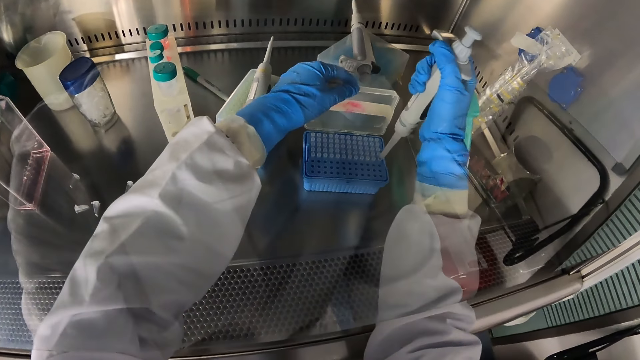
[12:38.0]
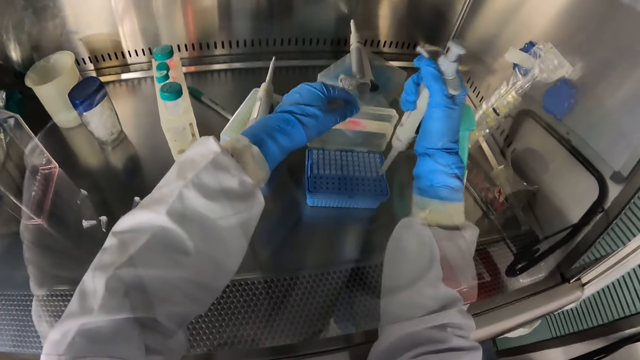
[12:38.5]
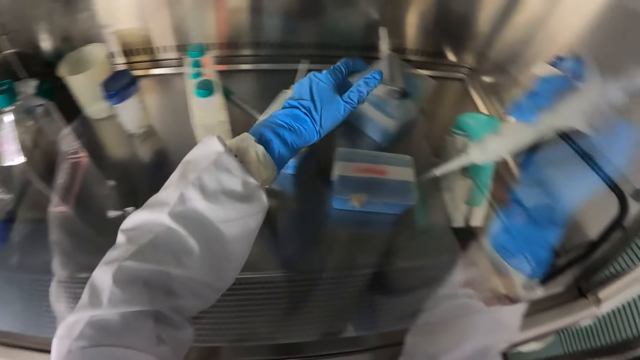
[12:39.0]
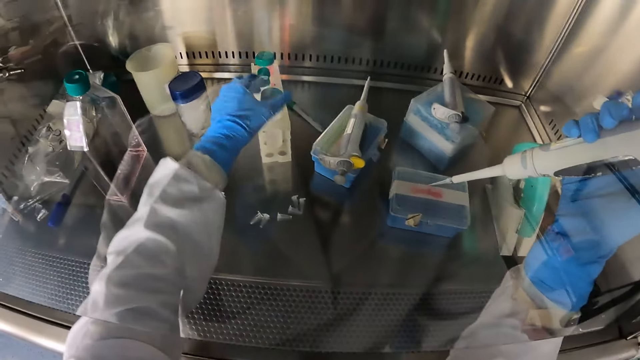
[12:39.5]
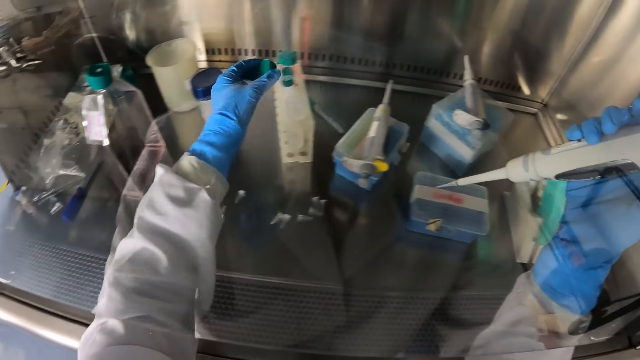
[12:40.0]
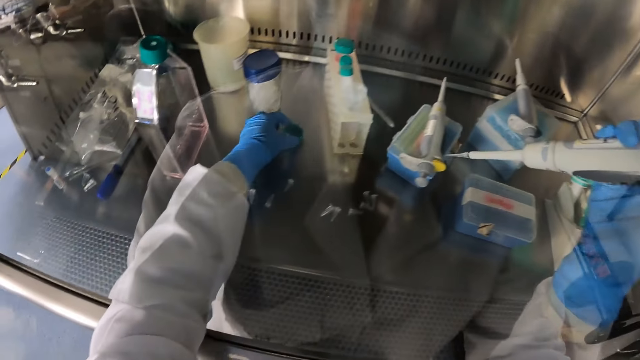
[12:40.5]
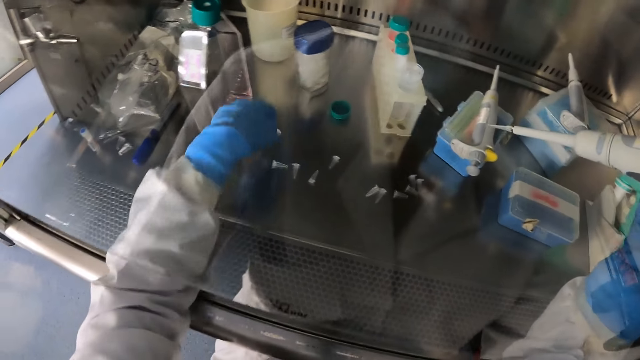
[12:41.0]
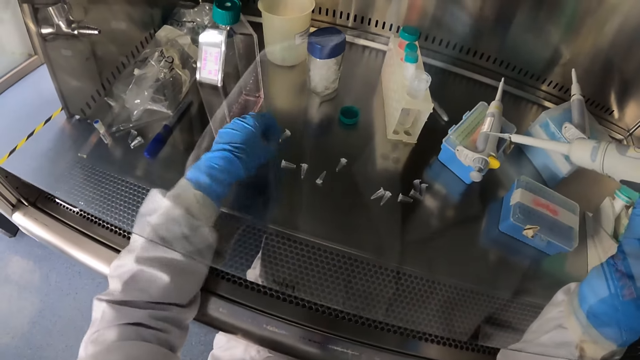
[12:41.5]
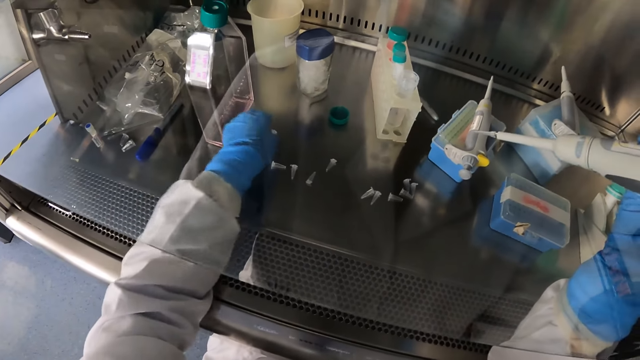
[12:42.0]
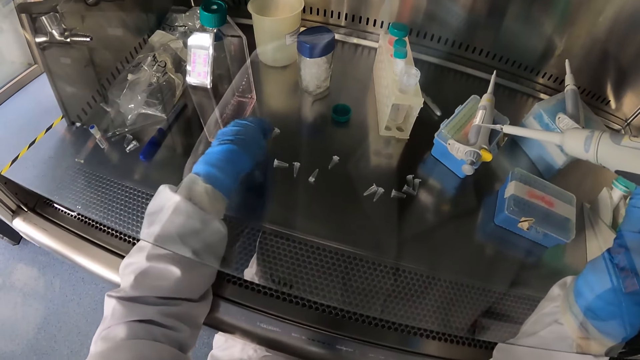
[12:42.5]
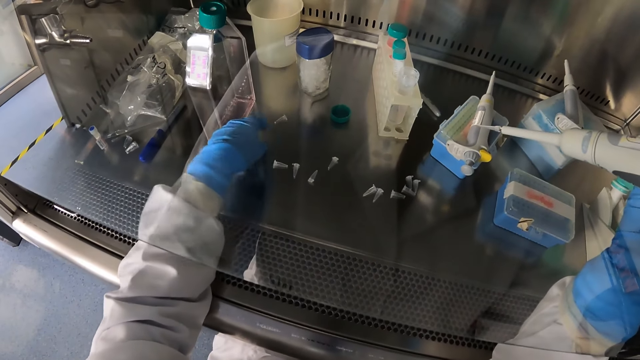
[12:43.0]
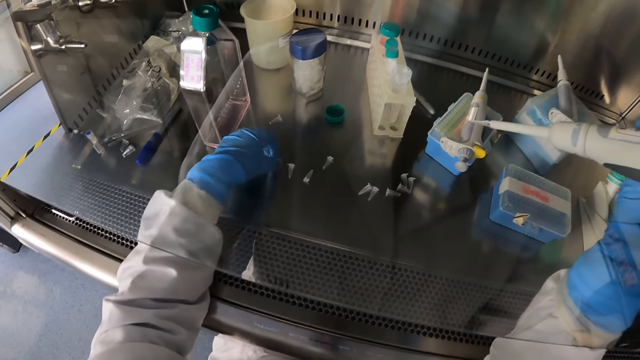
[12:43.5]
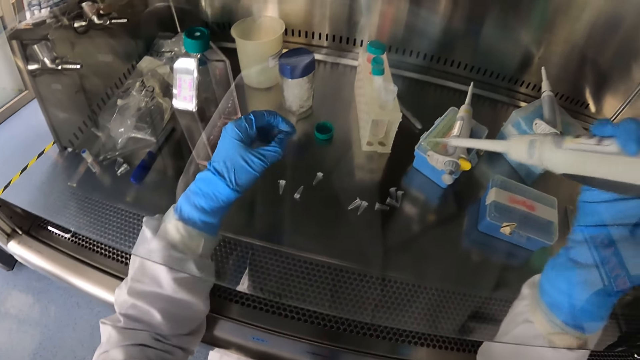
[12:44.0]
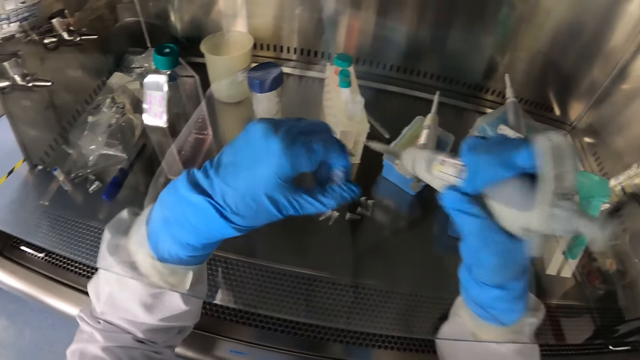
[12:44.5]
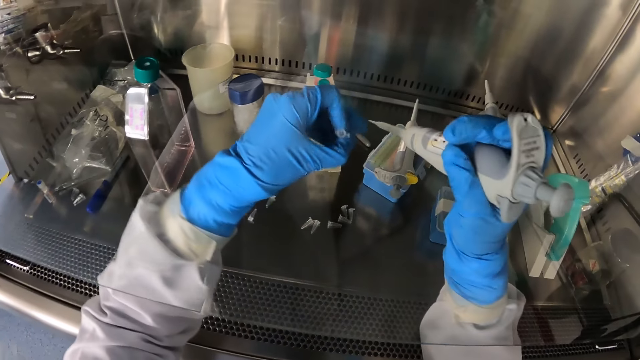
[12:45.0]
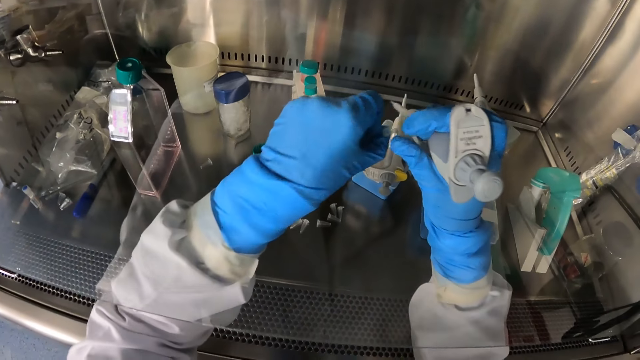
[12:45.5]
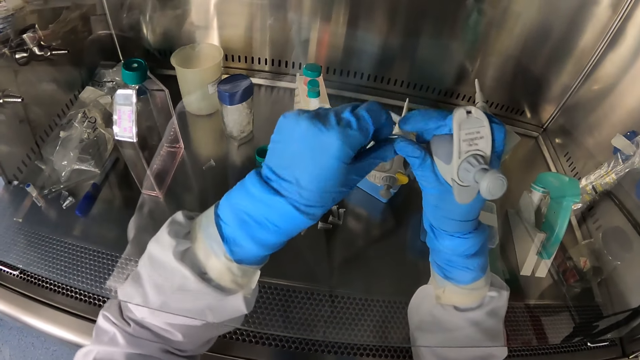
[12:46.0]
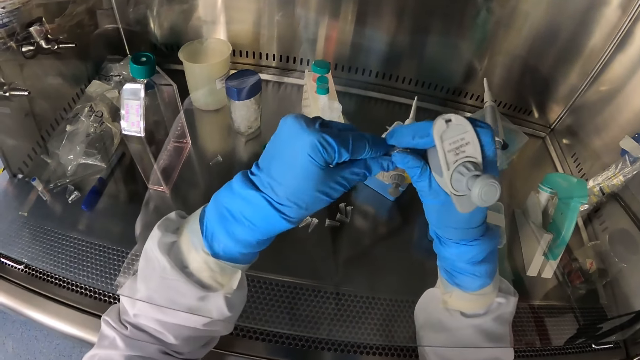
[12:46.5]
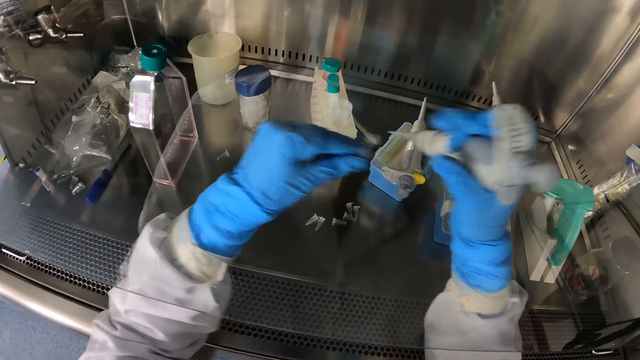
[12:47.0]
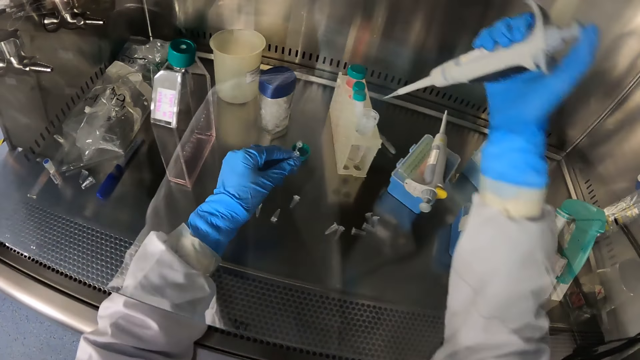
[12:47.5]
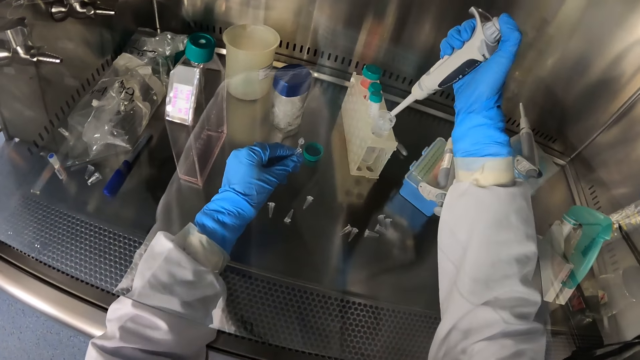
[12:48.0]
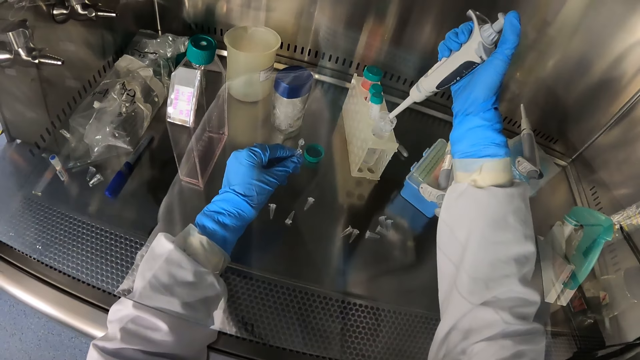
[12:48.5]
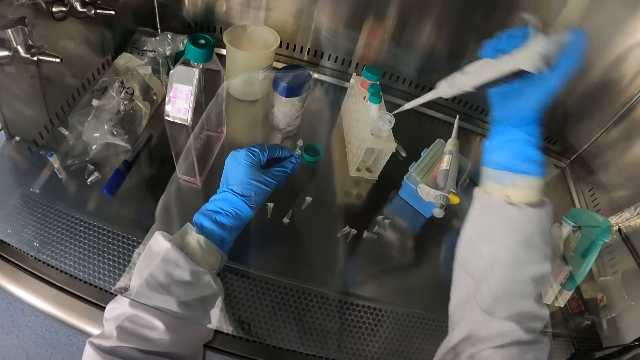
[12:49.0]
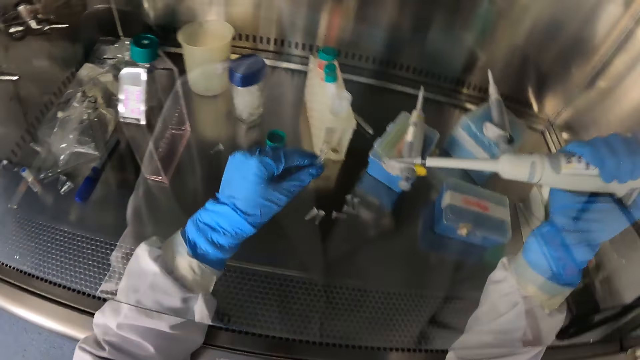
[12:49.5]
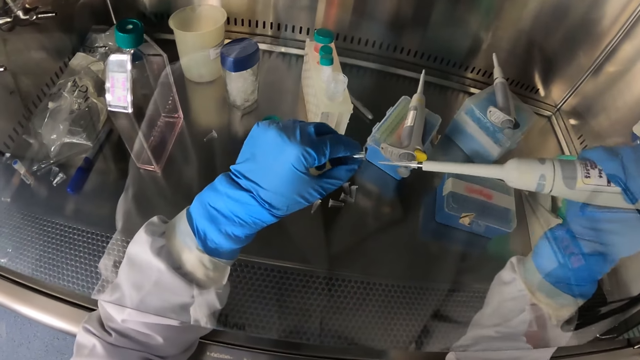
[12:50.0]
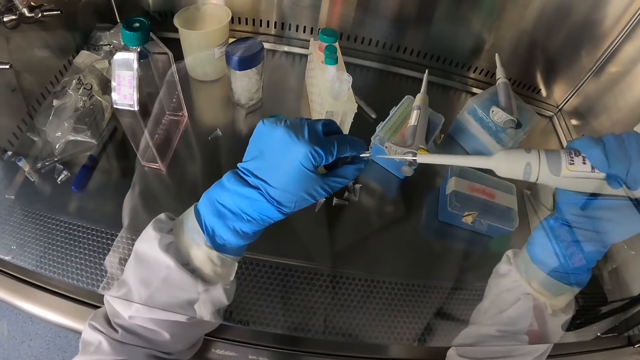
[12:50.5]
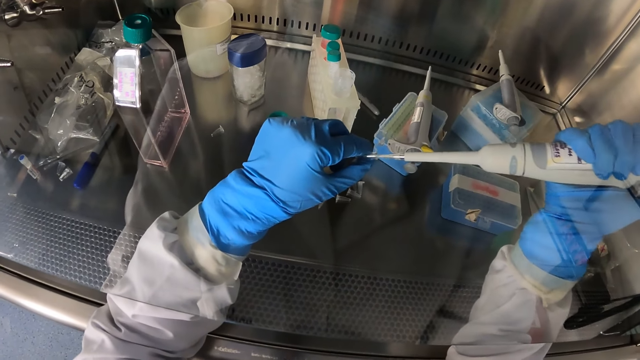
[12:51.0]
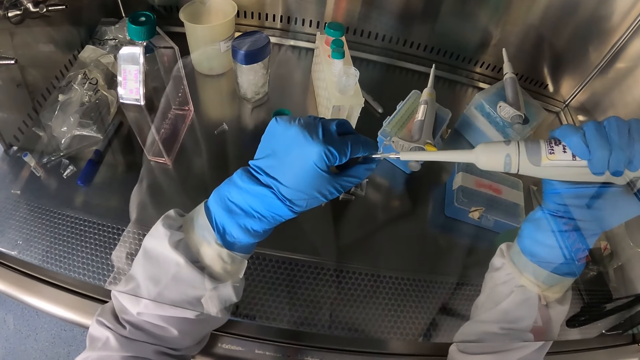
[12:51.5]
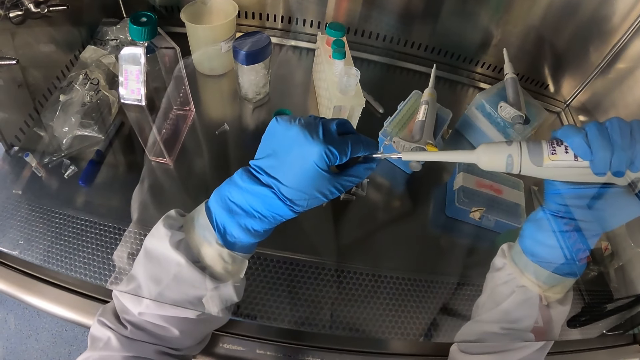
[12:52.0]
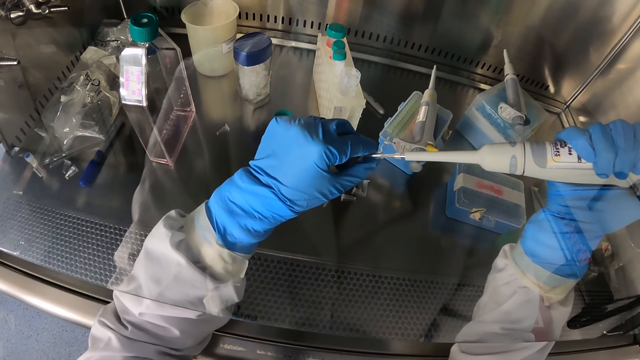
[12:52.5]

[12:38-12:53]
The camera wearer picks a disposable tip from the case in the testing area with the pipettor in his right hand. He fixes something with an object. He closes the case in the testing area with his left hand. He removes the cap of the vial or test tube in the rack with his left hand. He places the cap in his left hand in the testing area. He moves a vial in the testing area with his left hand. He picks the vial from the testing area with his left hand. He opens the vial in his left hand with his right hand. He inserts the pipettor in his right hand in the vial in the rack. He picks something from the test tube with an object. He inserts the pipettor in his right hand in the vial in his left hand. He fixes the object with something.

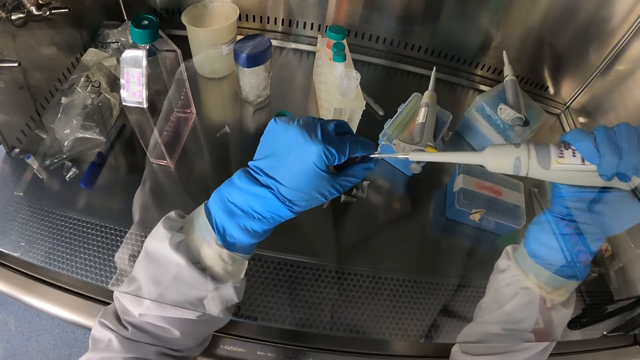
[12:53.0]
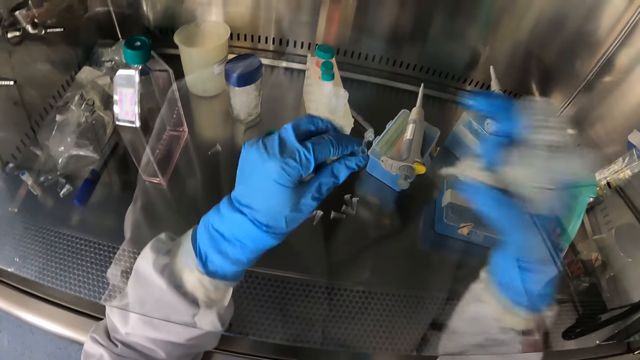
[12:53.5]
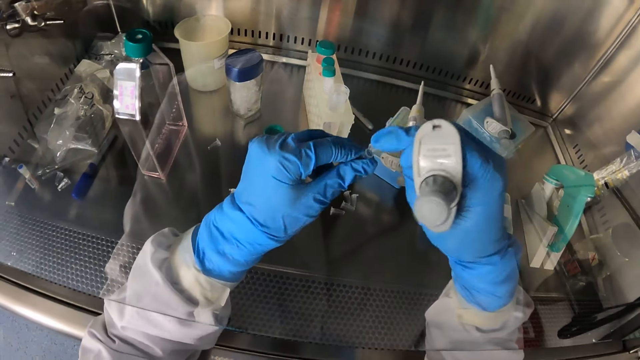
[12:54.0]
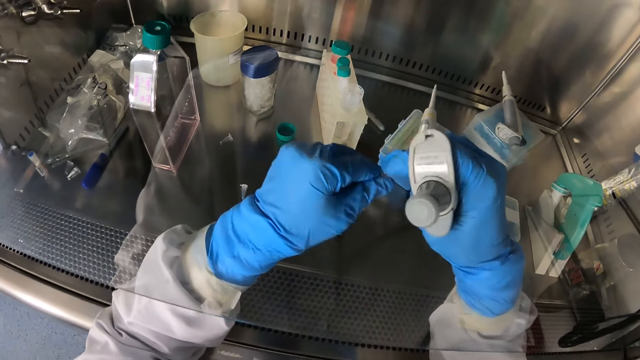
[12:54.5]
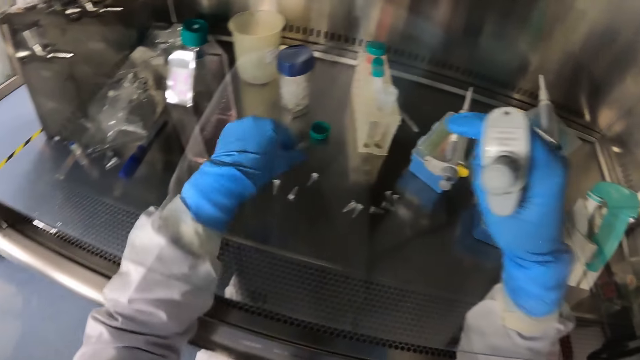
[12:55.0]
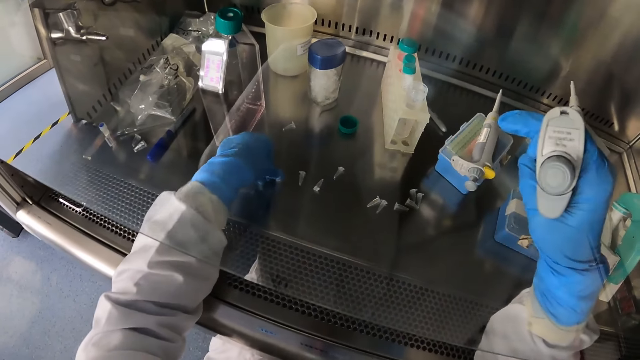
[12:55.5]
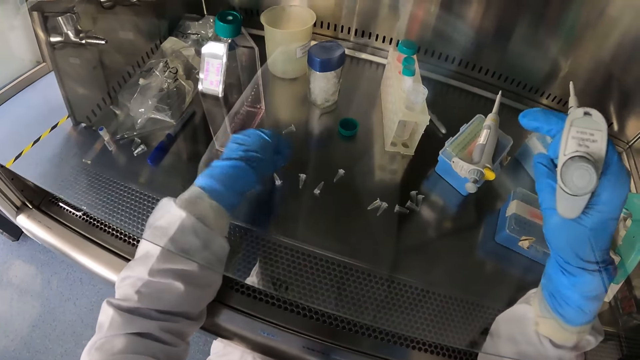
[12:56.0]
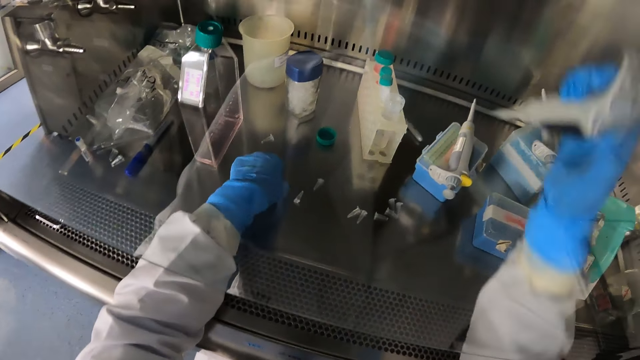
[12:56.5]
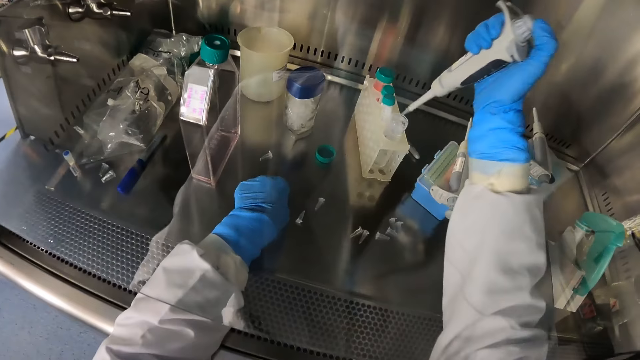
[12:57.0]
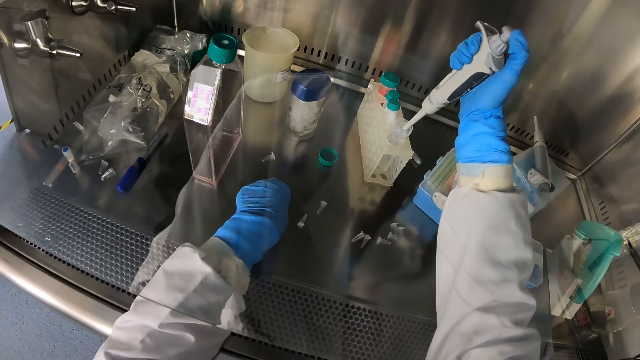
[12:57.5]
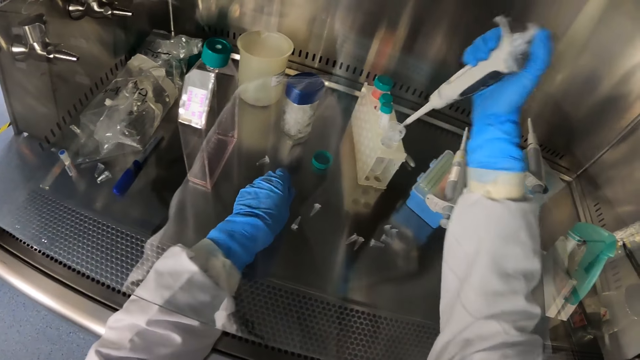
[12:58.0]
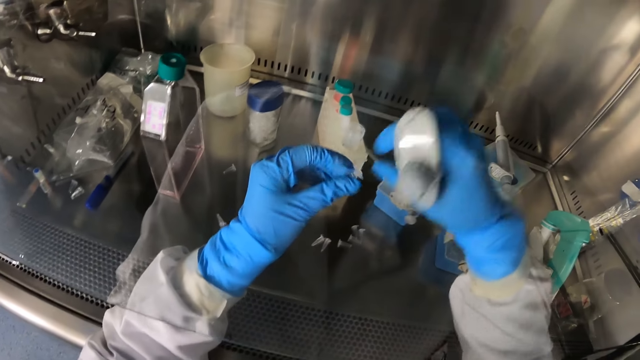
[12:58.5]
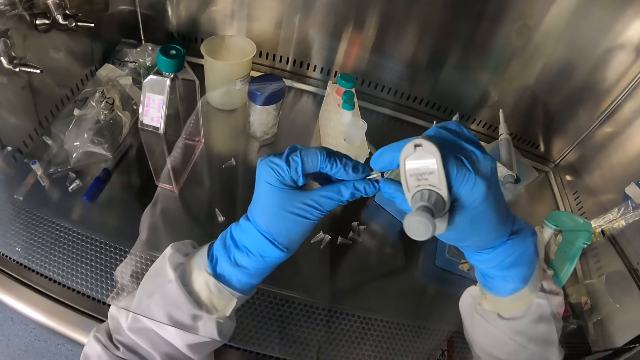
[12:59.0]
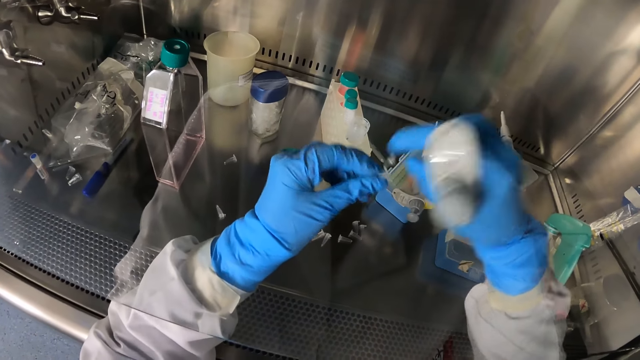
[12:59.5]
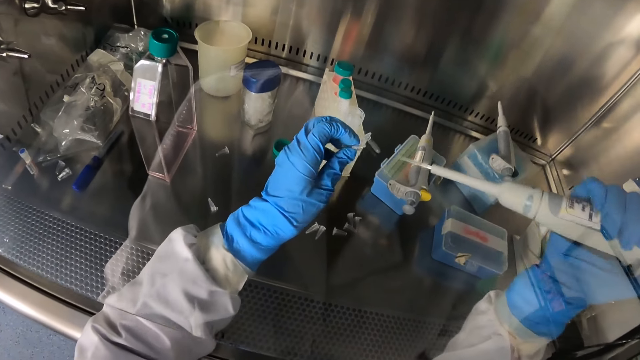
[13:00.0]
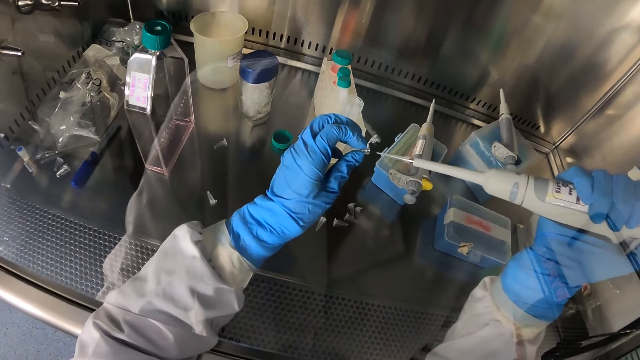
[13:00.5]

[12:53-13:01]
The camera wearer closes the vial in his left hand with his right hand. He places the vial in his left hand in the testing area. He inserts the pipettor in his right hand in the vial in the rack. He removes excess liquid. He picks a vial from the testing area with his left hand. He opens the vial in his left hand with his right hand.
